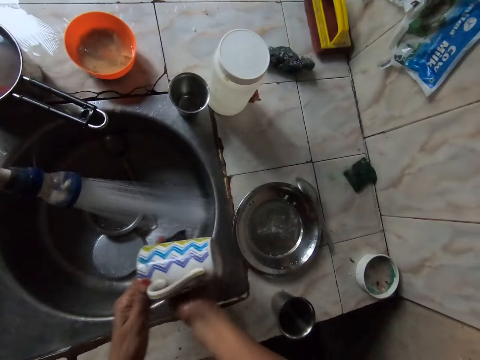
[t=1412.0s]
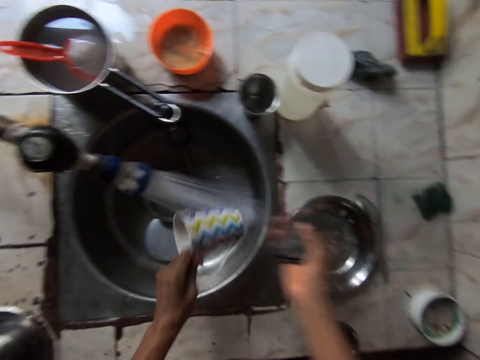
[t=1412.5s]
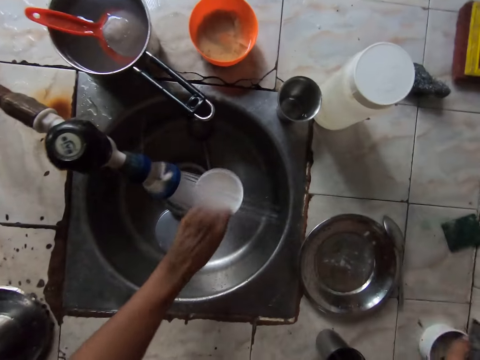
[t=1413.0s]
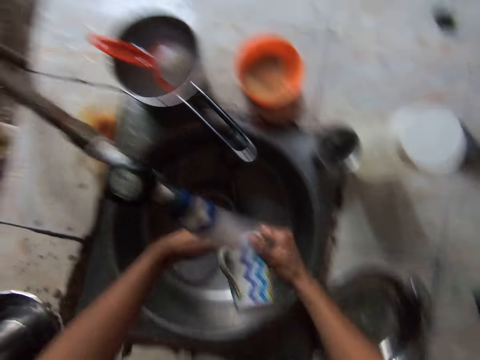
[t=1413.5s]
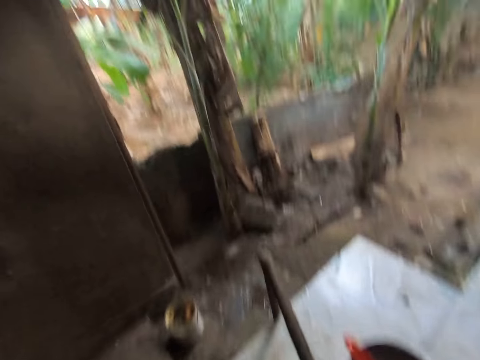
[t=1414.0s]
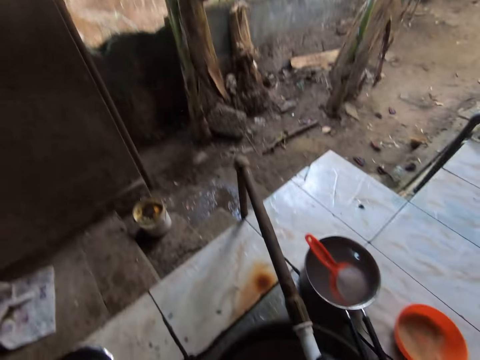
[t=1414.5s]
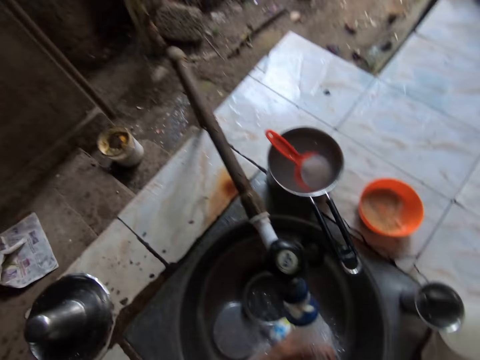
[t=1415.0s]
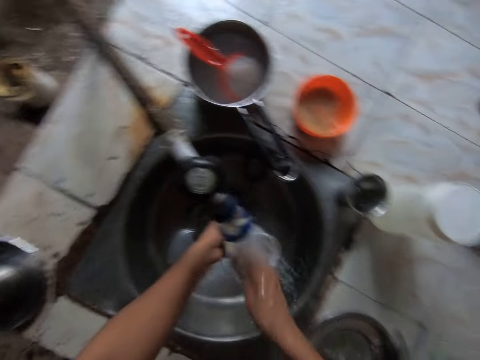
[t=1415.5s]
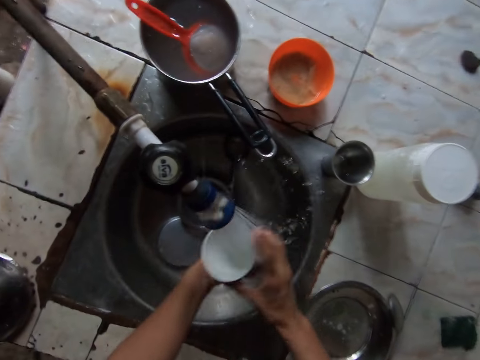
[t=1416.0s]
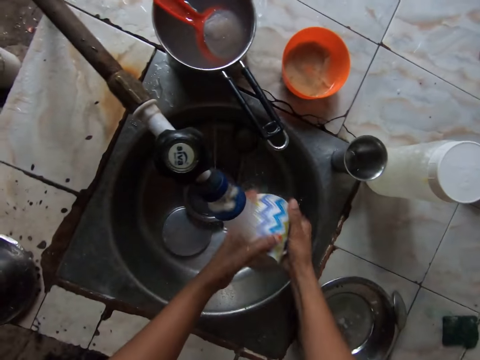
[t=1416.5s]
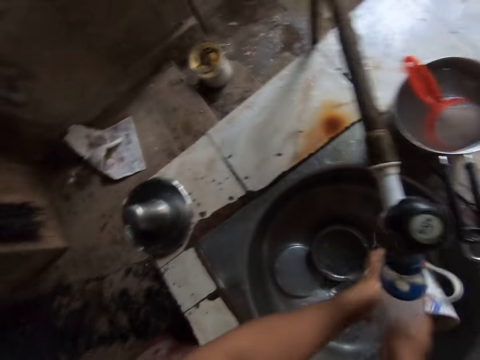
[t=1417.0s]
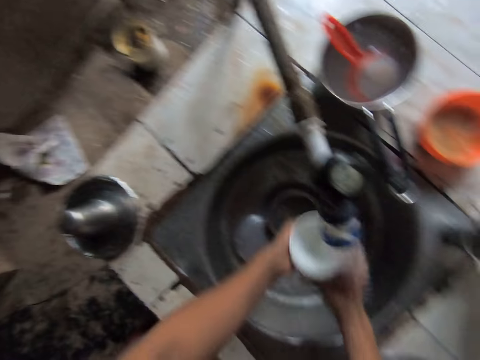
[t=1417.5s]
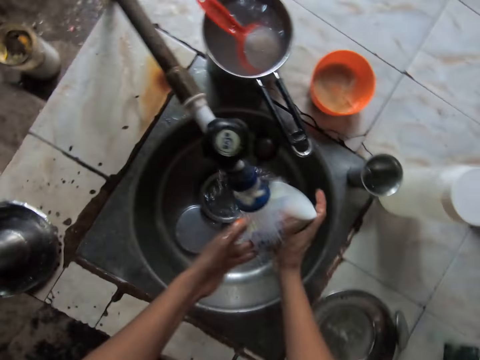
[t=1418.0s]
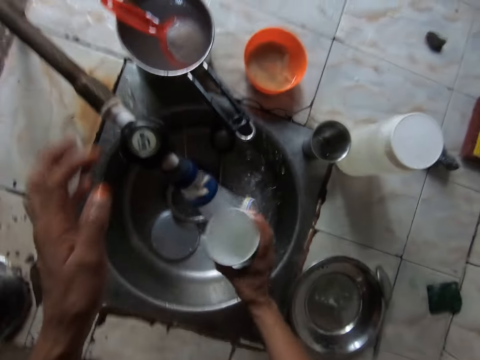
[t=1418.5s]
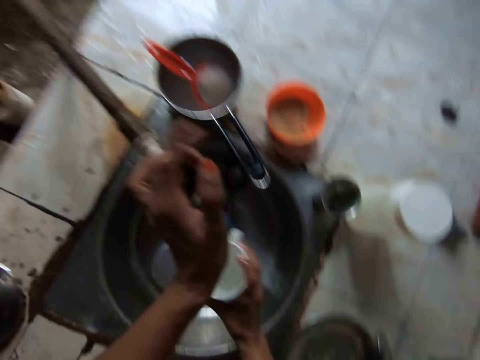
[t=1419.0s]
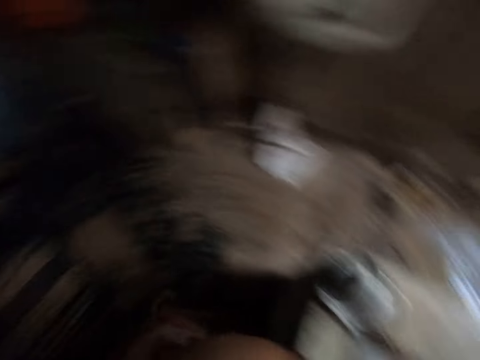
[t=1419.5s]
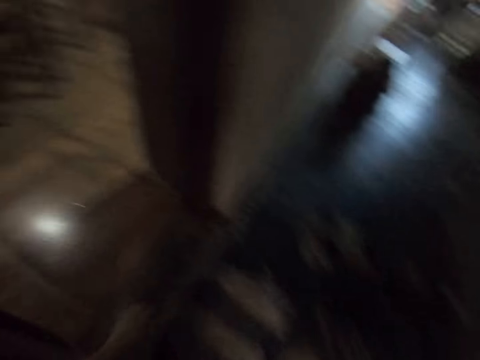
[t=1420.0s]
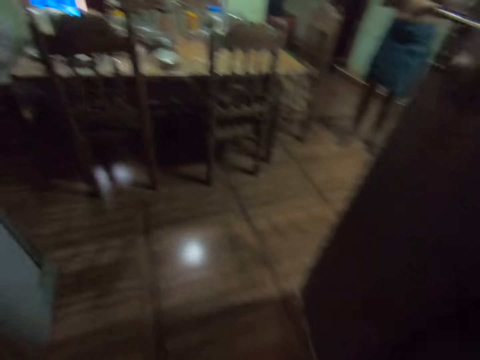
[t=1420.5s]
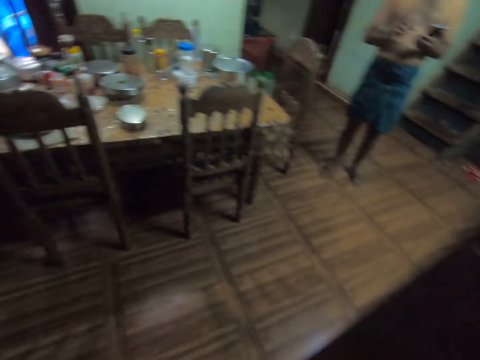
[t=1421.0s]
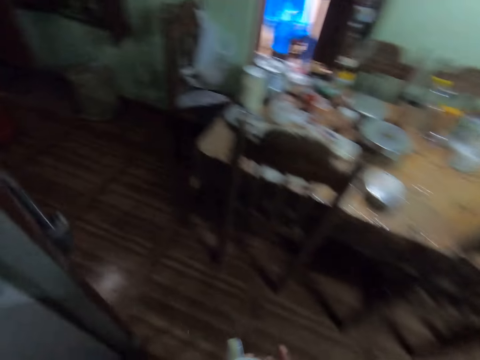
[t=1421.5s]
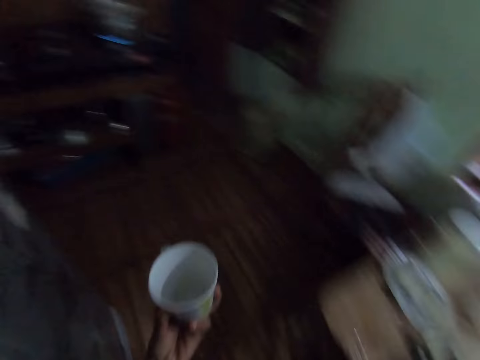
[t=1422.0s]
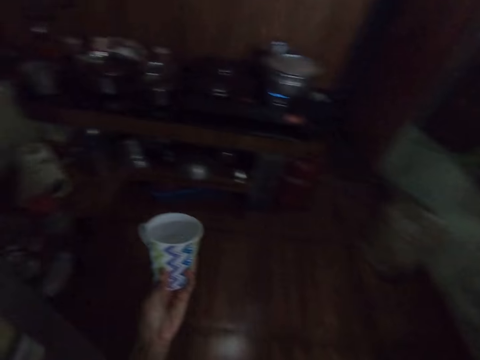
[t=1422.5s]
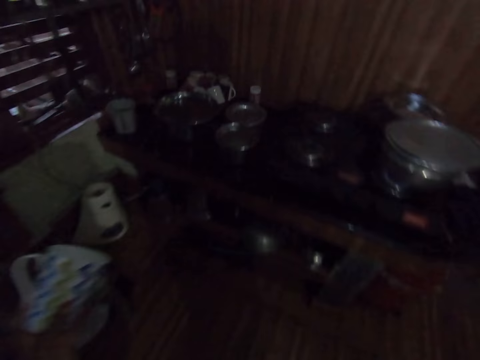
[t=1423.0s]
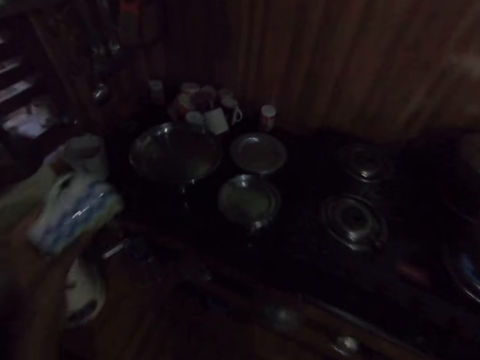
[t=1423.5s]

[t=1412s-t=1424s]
The camera wearer drops the sponge in her right hand into the sponge case on the counter top. She rinses the cup in her left hand in the sink with water from the tap with her left hand. She rinses the cup in her left hand in the sink with water from the tap with both hands. She rinses the cup in her right hand in the sink with water from the tap with her right hand. She closes the tap with her left hand. She walks towards the kitchen. She passes the cup in her right hand to her left hand.

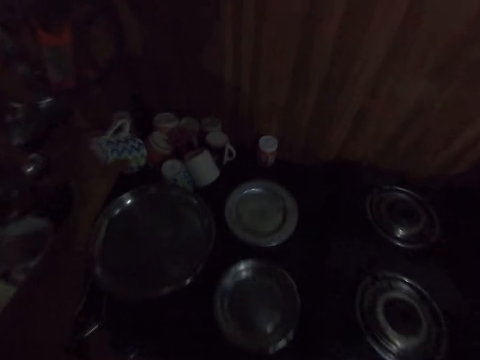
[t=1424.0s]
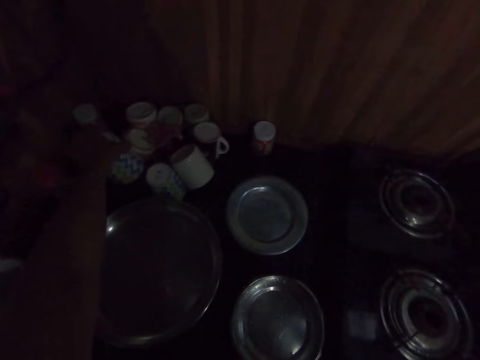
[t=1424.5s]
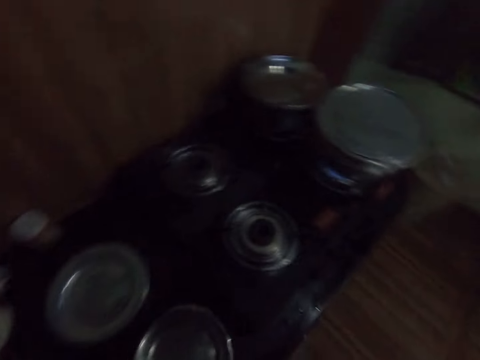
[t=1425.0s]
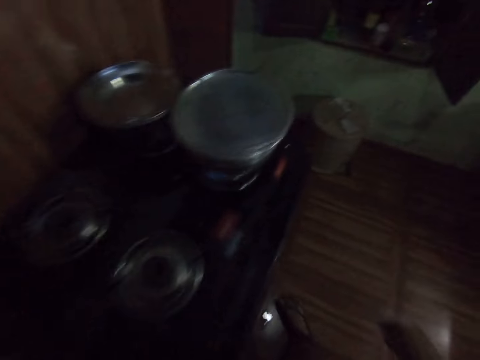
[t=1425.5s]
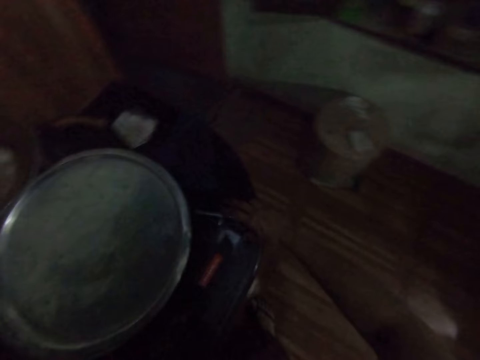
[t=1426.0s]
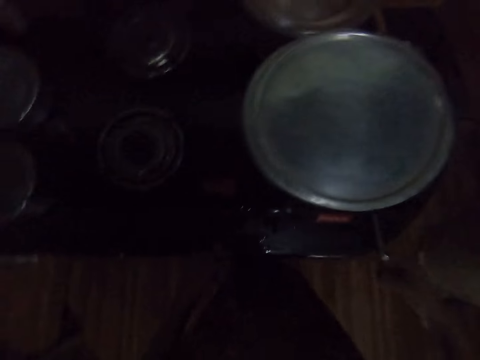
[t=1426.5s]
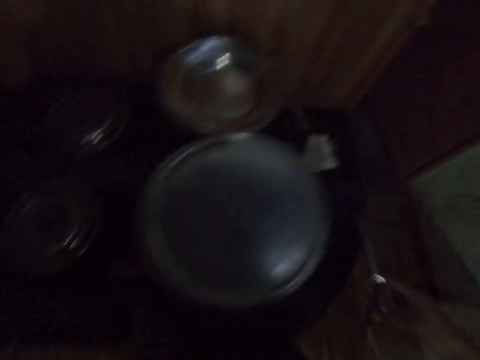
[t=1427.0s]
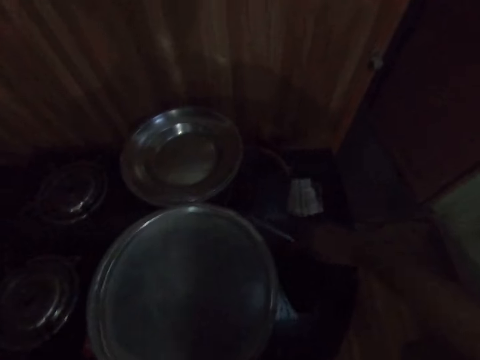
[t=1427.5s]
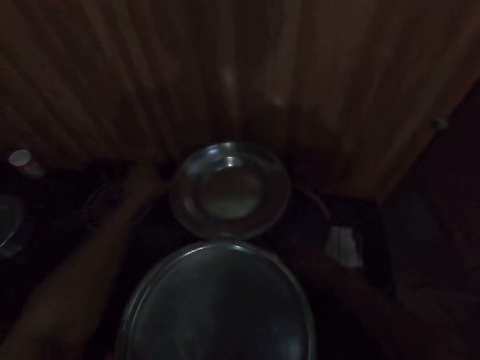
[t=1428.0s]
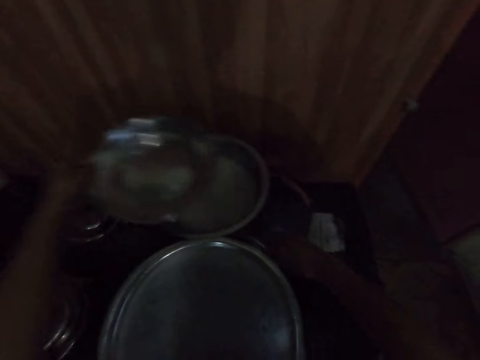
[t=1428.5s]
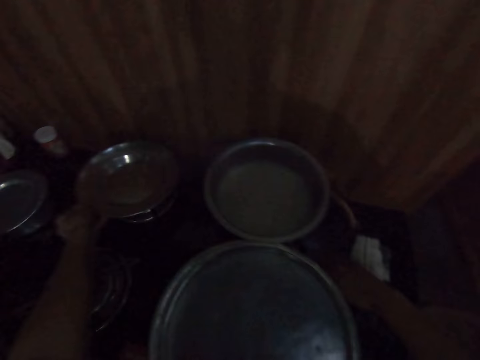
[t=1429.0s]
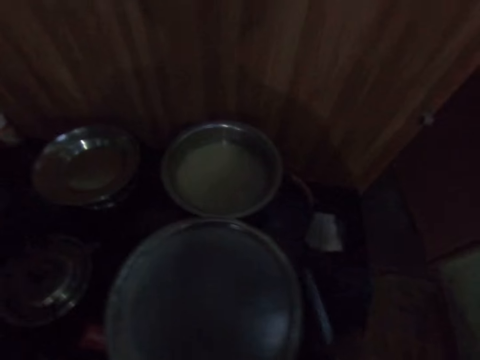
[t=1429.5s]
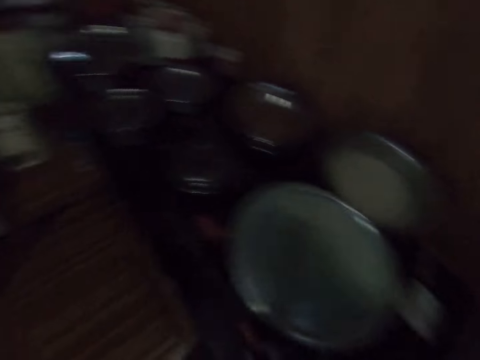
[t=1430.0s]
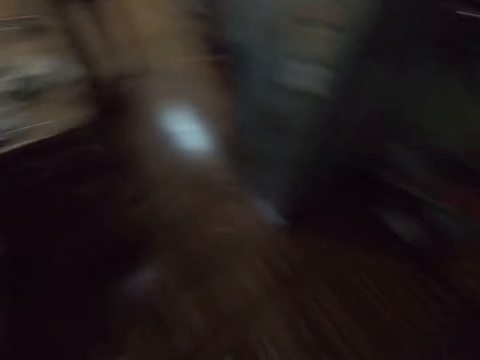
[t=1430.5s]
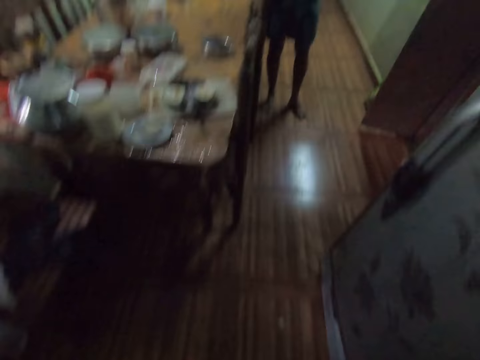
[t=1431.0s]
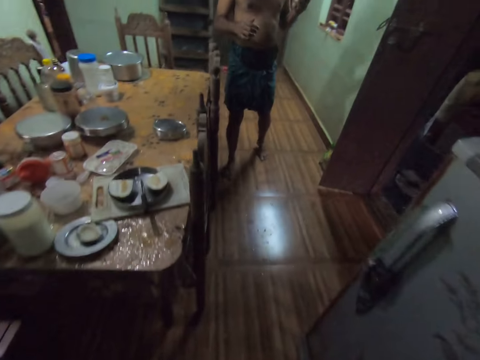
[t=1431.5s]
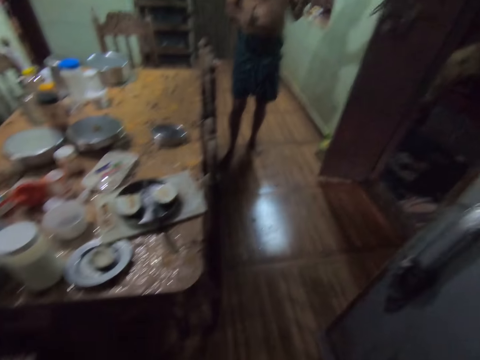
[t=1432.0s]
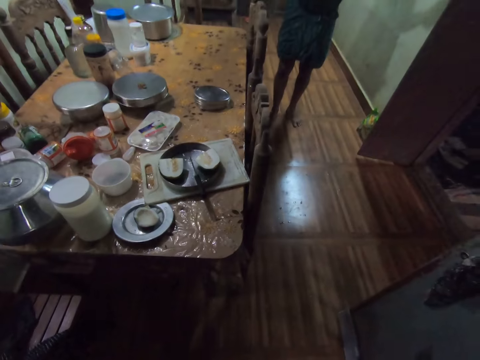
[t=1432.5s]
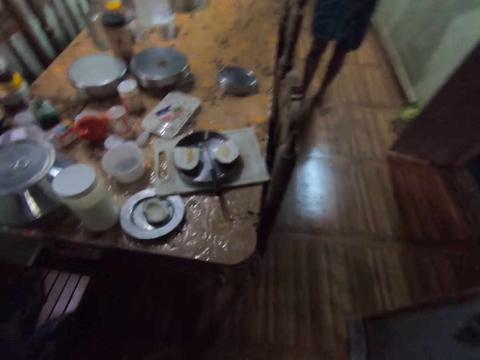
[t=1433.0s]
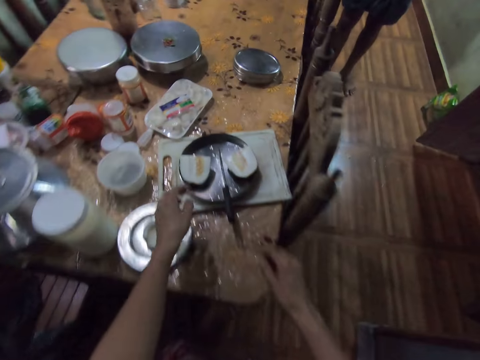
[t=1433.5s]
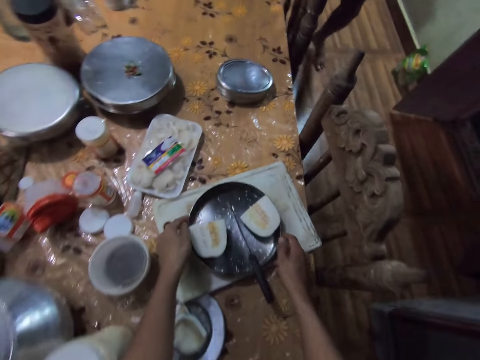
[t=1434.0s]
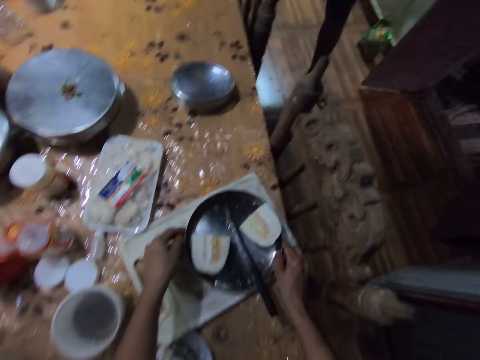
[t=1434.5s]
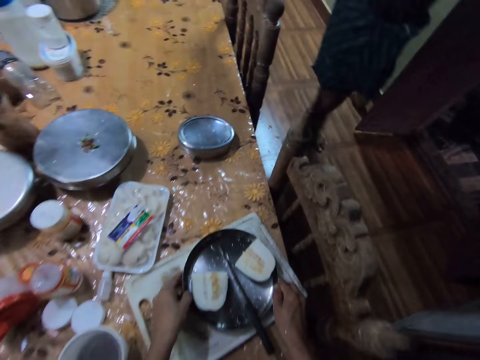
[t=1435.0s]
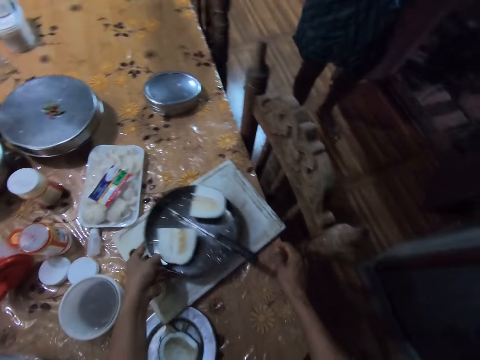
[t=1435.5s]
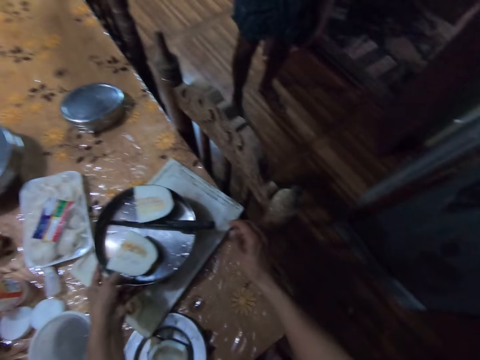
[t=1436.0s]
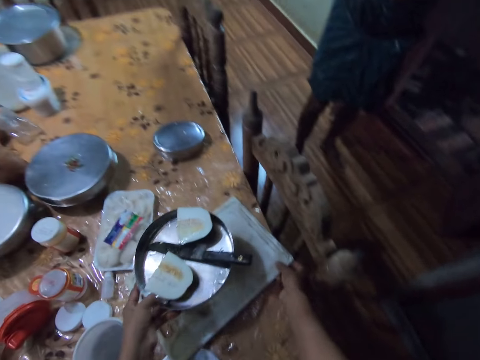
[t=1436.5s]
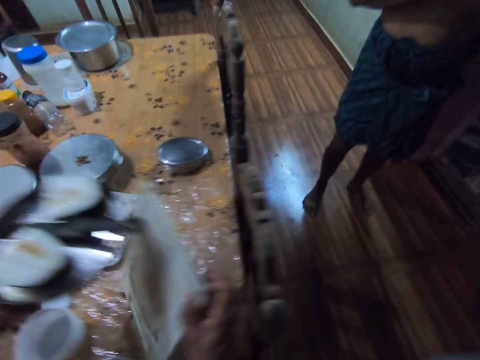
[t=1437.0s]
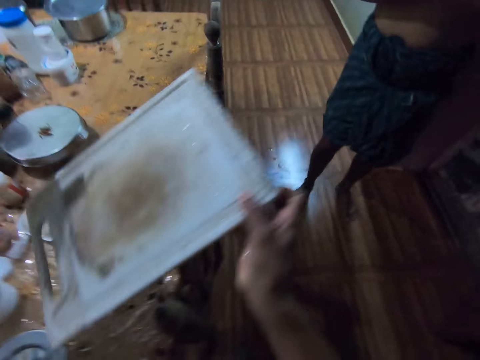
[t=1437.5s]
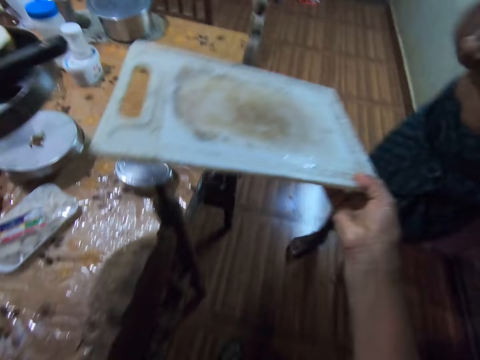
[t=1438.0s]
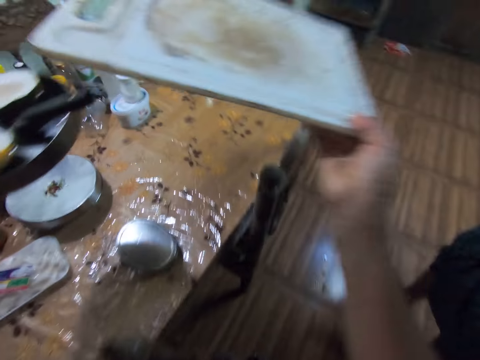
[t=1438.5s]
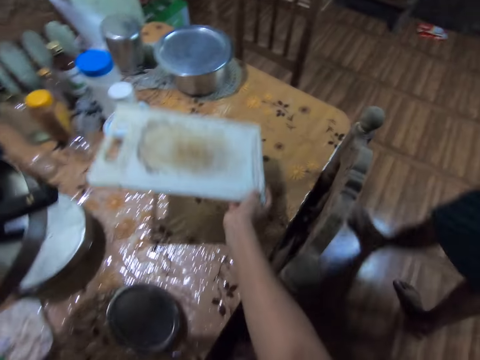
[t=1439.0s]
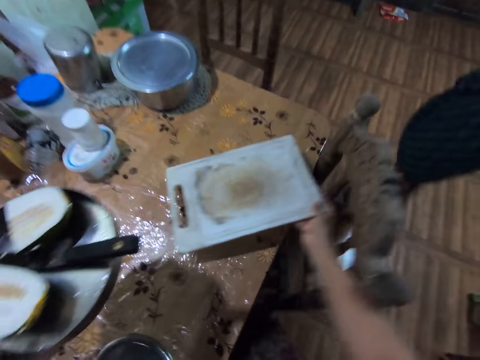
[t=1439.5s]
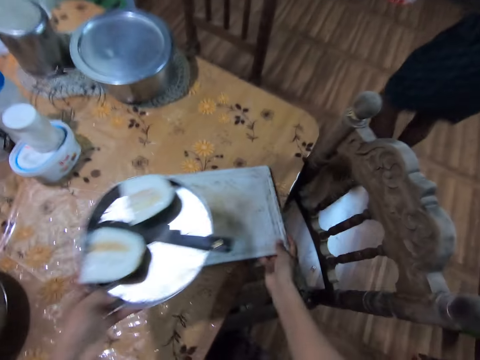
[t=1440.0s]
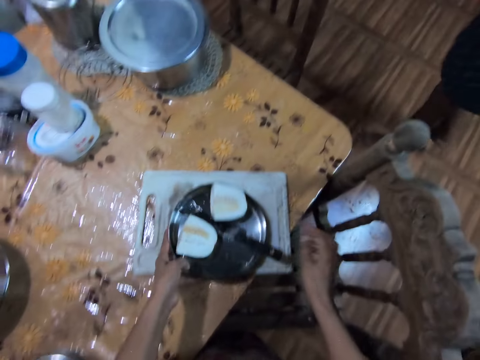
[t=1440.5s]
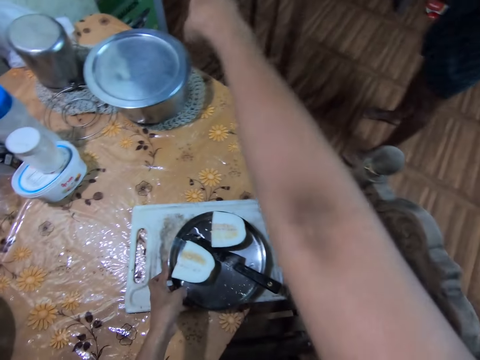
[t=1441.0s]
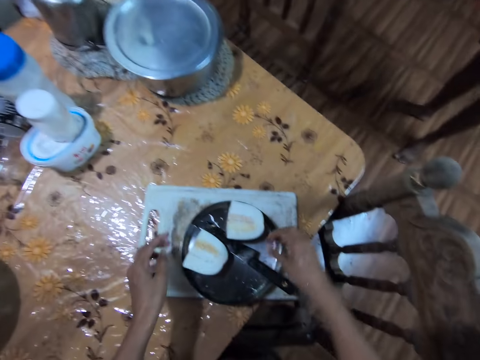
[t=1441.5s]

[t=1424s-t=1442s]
The camera wearer drops the cup in her left hand on a rack on the kitchen counter top. She walks in the house. She takes a gas lighter from a gas cooker with her right hand. She ignites the gas cooker with the gas lighter in her right hand. She takes a plate from a pot on the gas cooker with her left hand. She uncovers the cooking pot. She drops the plate in her left hand on the gas cooker. She puts the cover on the cooking pot. She drops the gas lighter in her right hand on the gas cooker. The man speaks with the camera wearer. The camera wearer walks towards the dining table. She moves the bowl on the chopping board on the dining table with both hands. She takes the bowl from the chopping board on the dining table with her left hand. She takes the chopping board from the dining table with her right hand. She walks in the house. She moves a chair at the dining table with her right hand. She drops the chopping board in her right hand on the dining table. She drops the bowl in her left hand on the chopping board on the dining table.
